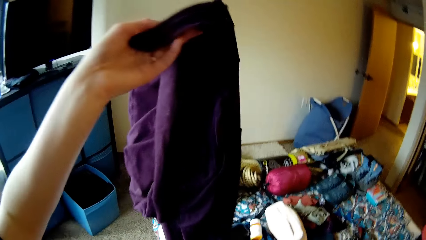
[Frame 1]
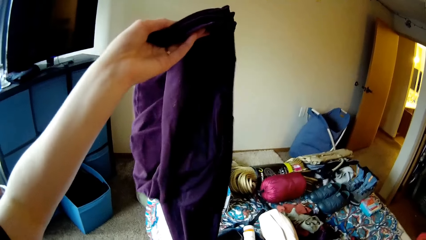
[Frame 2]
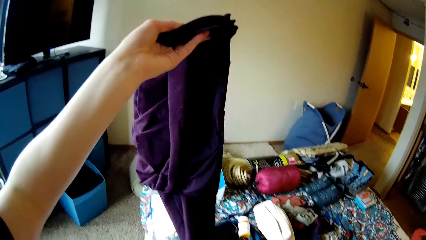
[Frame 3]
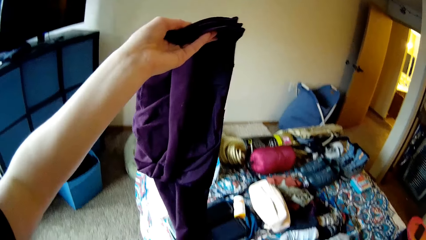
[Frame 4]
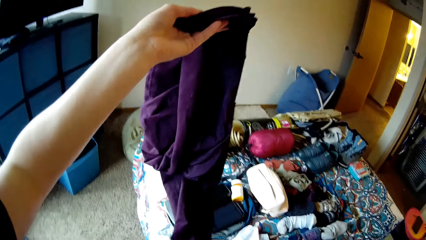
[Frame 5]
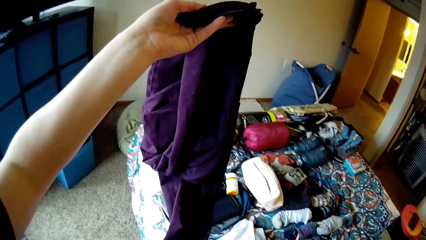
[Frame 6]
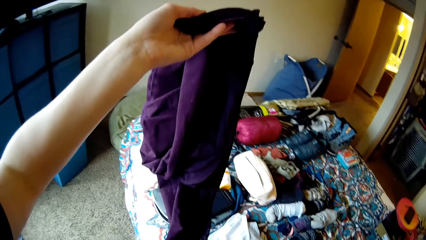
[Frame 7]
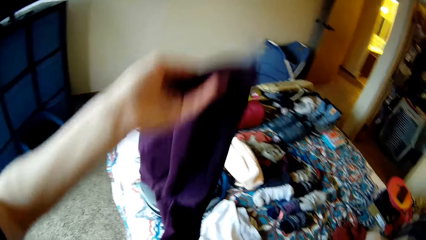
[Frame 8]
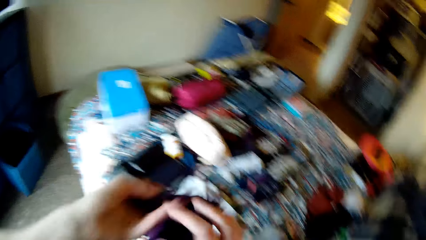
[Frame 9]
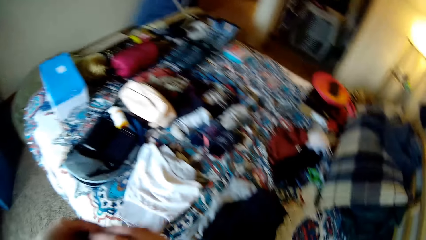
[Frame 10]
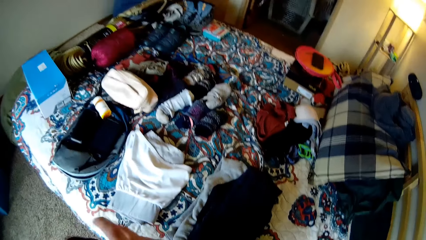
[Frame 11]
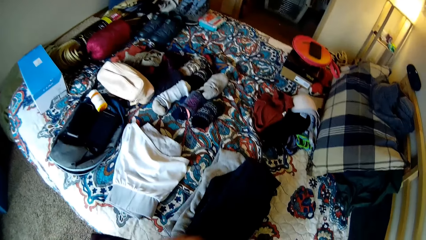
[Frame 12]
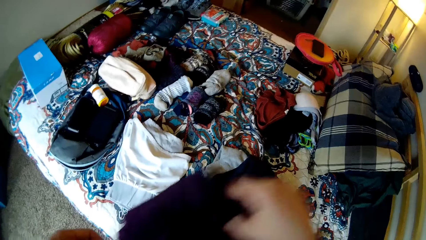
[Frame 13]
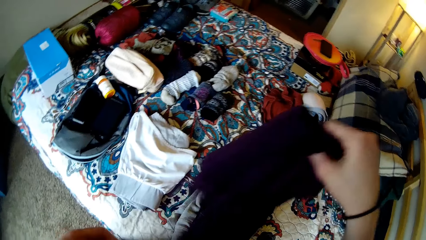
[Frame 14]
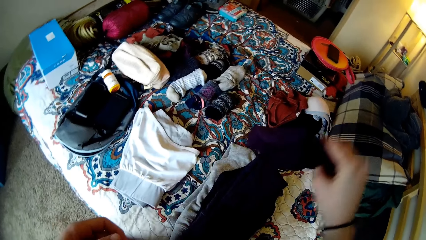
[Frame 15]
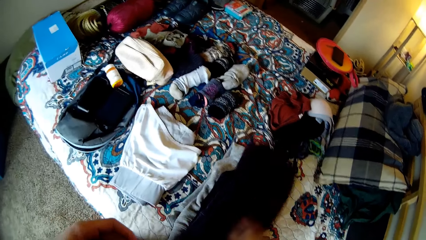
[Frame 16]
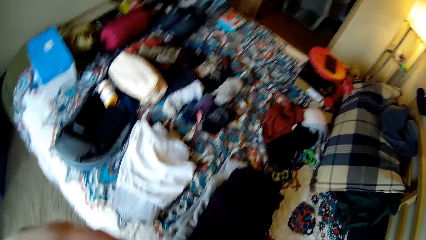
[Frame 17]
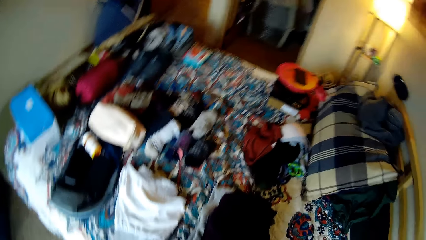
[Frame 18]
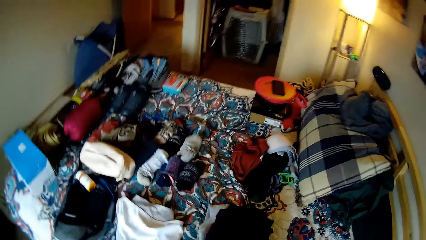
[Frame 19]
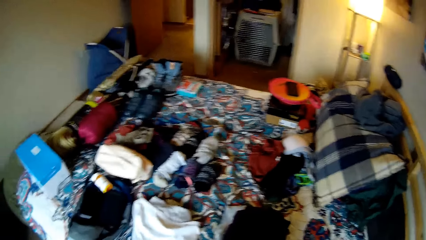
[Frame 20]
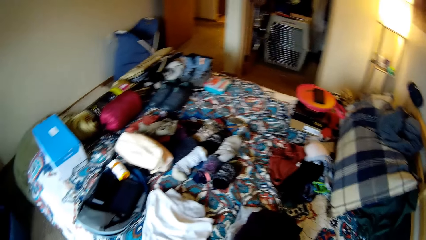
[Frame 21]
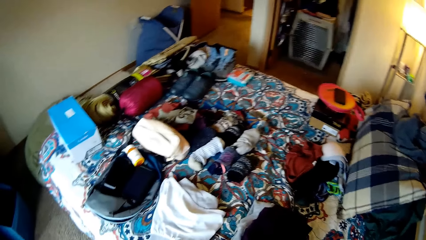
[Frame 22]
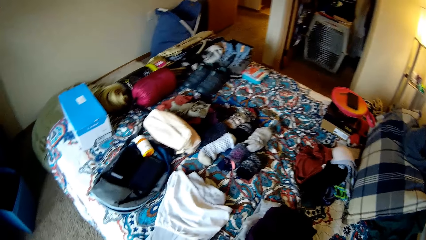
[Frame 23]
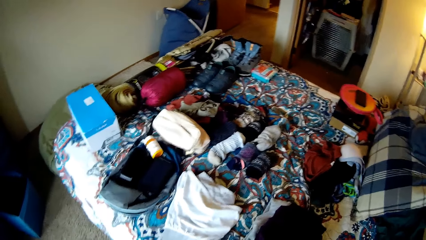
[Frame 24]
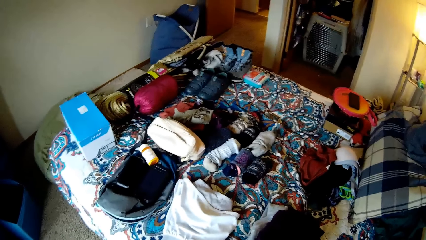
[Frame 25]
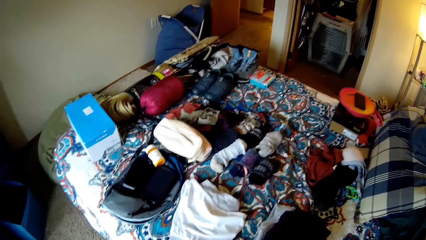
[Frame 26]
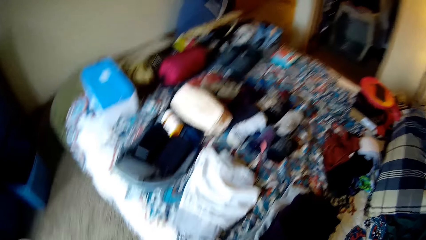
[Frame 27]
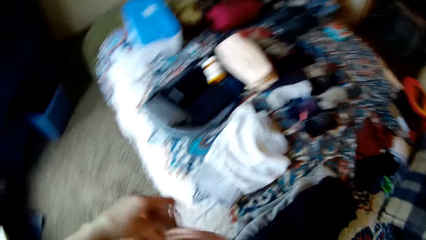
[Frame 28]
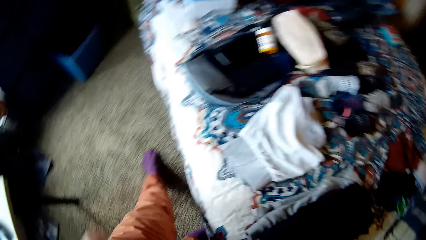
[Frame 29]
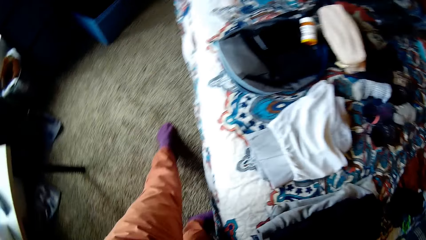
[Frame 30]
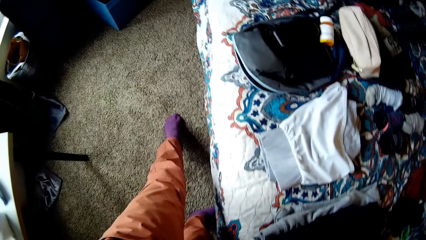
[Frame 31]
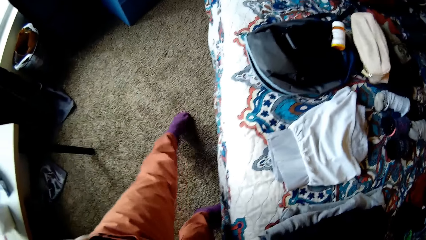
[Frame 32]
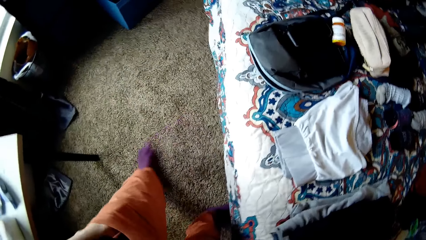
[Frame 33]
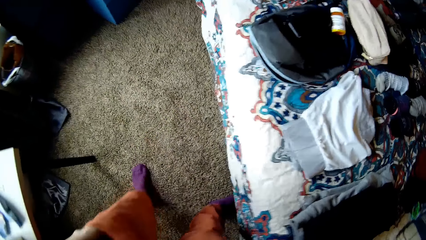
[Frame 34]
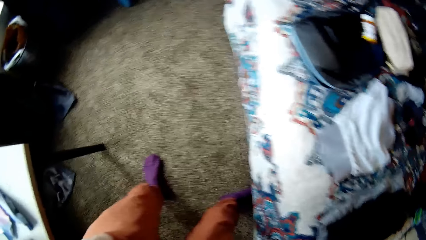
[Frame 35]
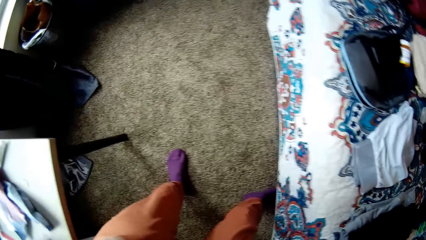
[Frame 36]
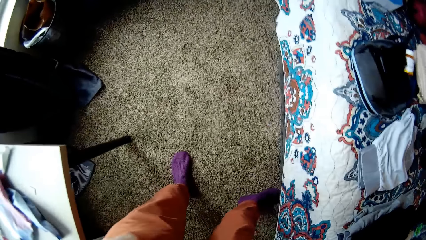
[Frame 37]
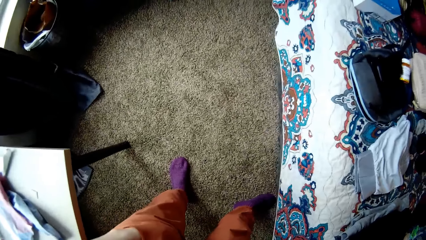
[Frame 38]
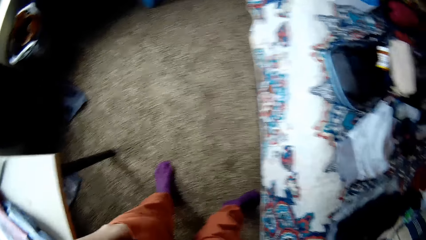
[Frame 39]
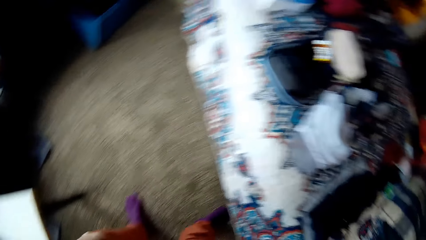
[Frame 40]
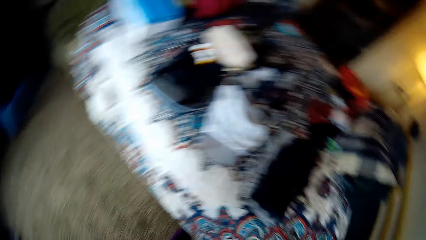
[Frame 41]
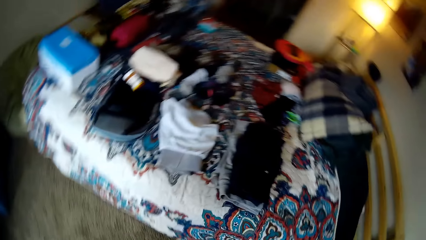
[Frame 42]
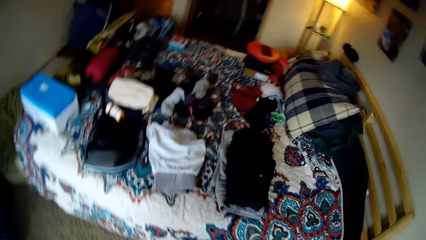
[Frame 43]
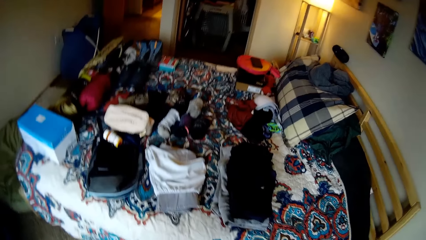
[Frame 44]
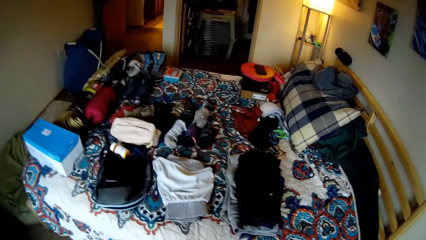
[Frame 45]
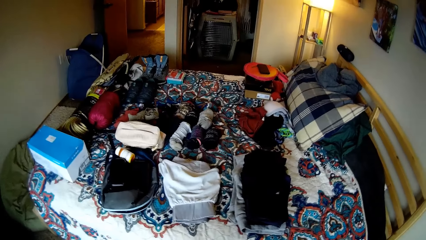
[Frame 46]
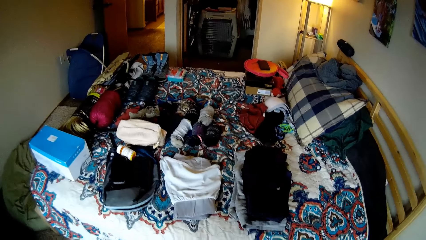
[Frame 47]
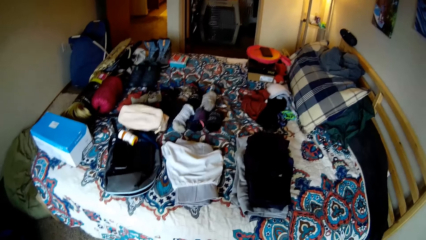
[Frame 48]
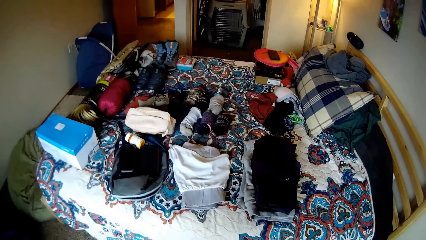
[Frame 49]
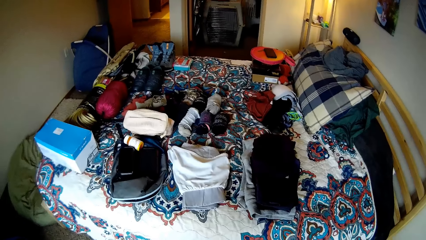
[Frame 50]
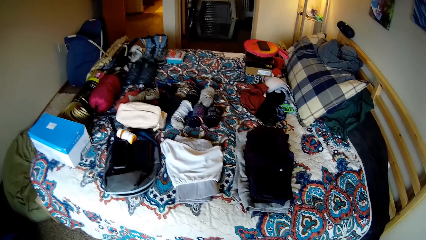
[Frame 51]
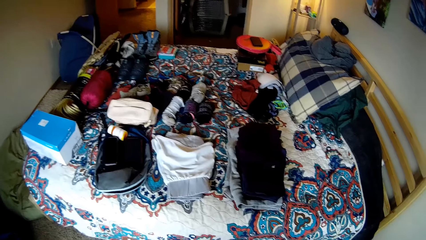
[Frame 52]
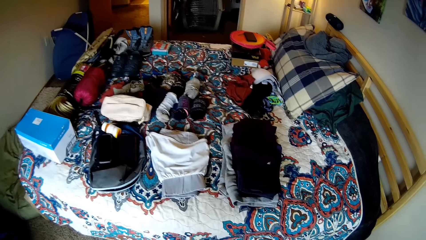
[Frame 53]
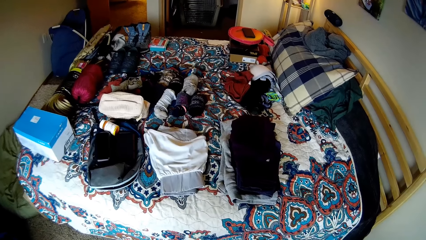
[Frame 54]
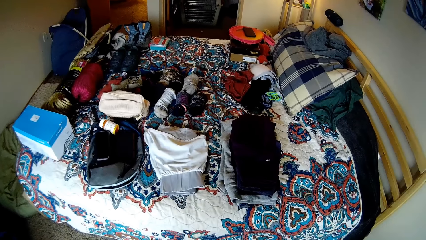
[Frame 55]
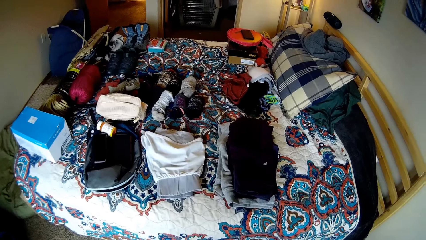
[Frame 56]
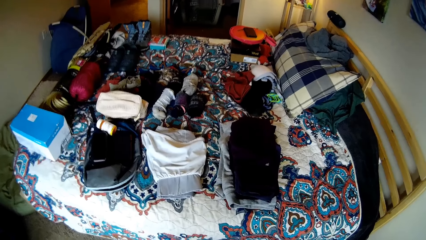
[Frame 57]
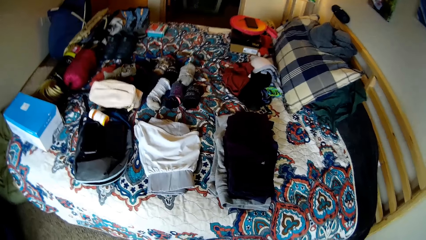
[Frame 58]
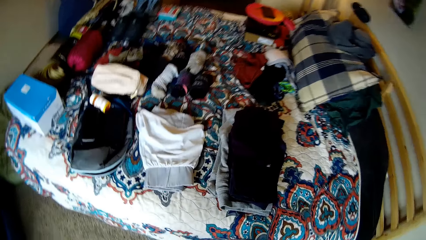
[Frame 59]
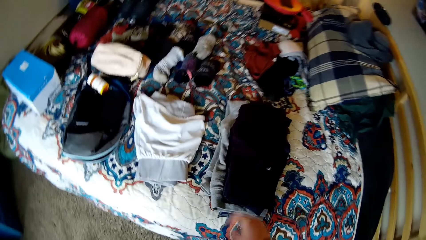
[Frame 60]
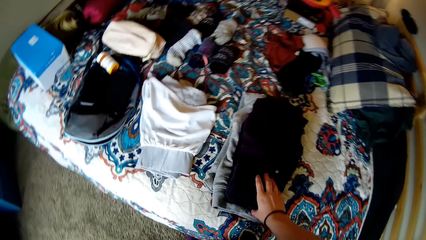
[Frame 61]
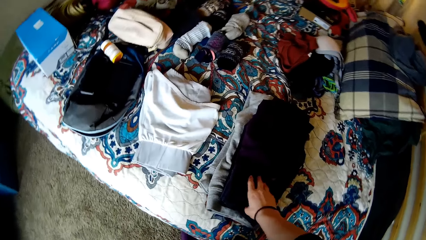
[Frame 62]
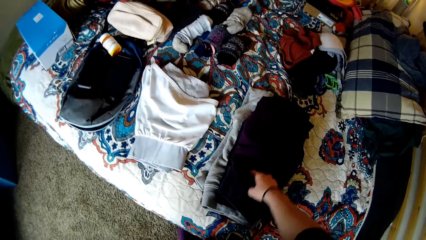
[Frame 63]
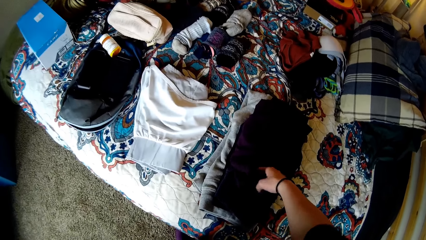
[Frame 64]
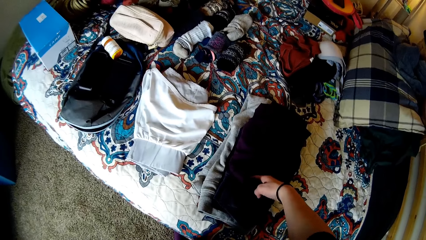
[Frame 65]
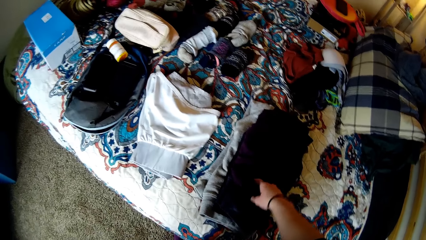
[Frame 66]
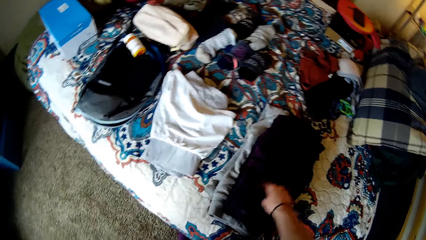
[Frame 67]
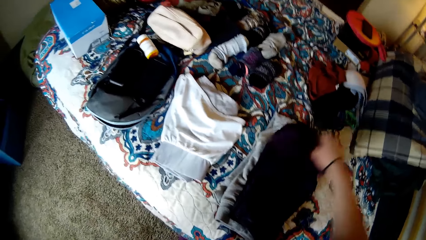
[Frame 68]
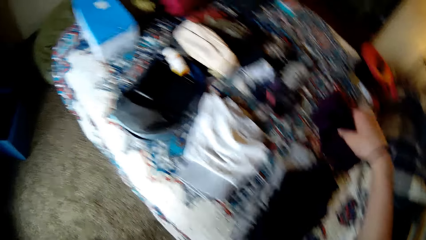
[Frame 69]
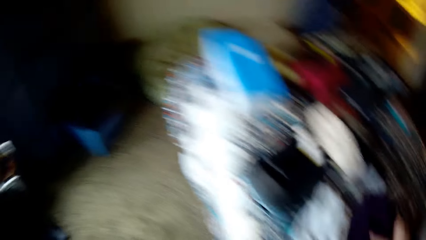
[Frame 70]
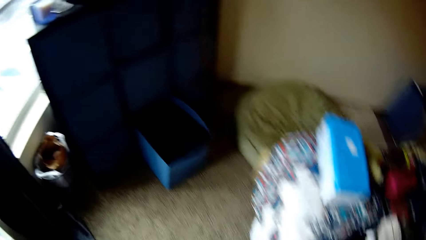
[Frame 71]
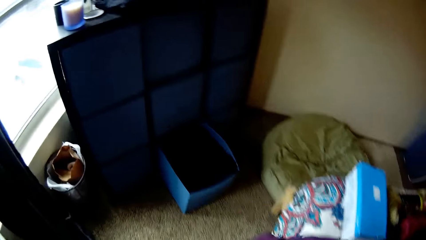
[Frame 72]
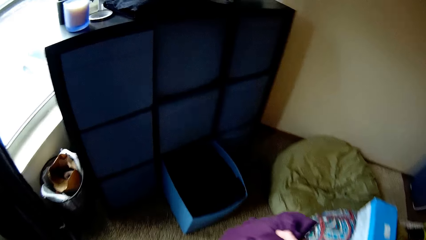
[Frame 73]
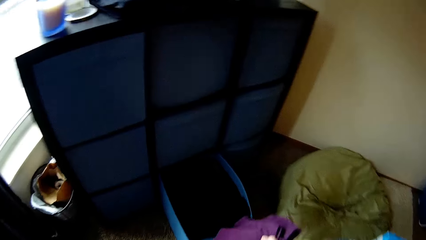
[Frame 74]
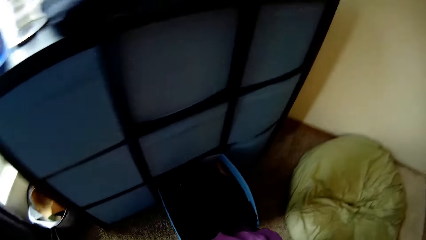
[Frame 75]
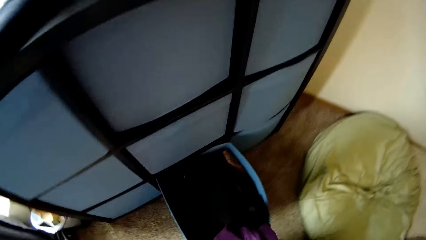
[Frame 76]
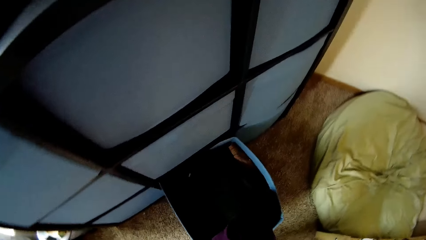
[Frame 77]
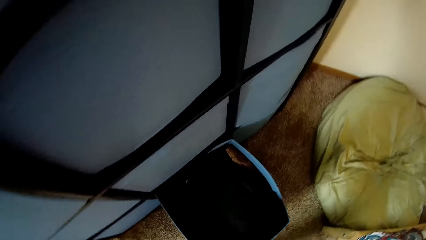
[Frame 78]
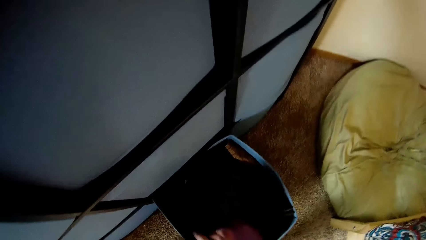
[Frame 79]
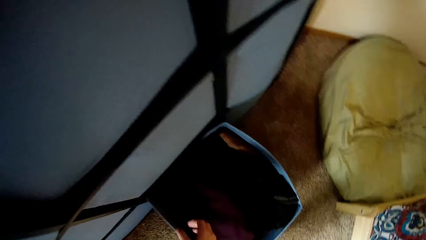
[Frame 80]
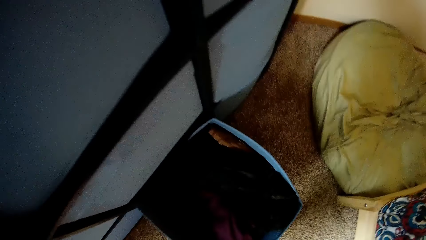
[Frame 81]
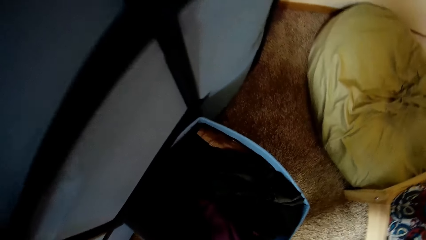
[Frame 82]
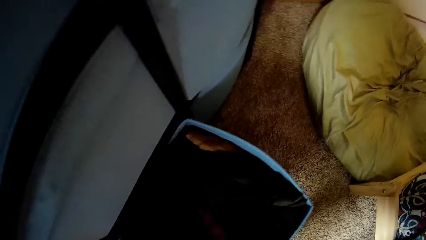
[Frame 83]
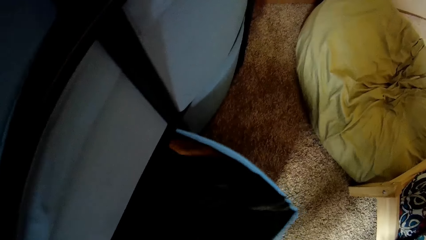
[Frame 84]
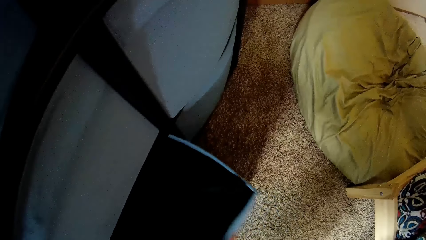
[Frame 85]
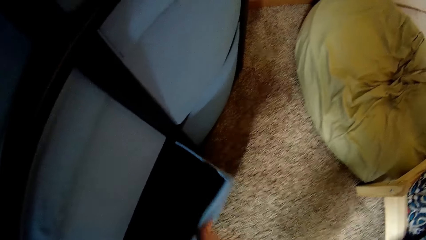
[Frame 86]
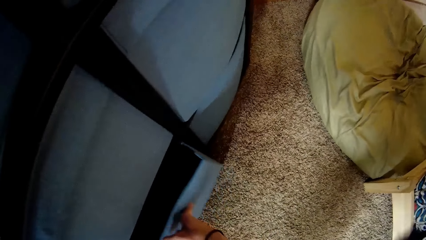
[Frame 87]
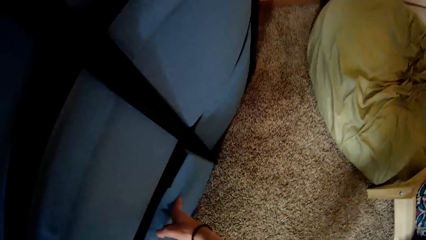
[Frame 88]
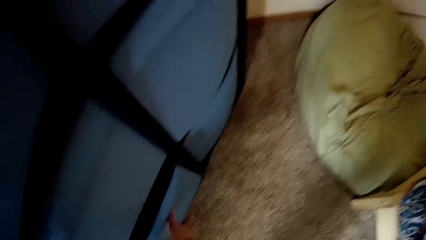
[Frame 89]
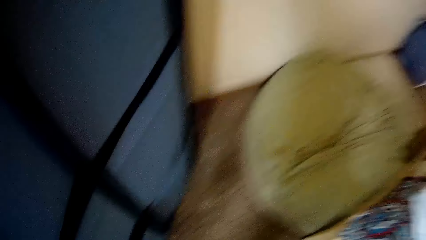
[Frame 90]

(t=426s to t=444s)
The camera wearer holds a trouser. They fold the trouser. They drop the trouser on the bed. They turn around the room. They pick up a cloth from the bed. They drop the cloth in the drawer. They close the drawer.
